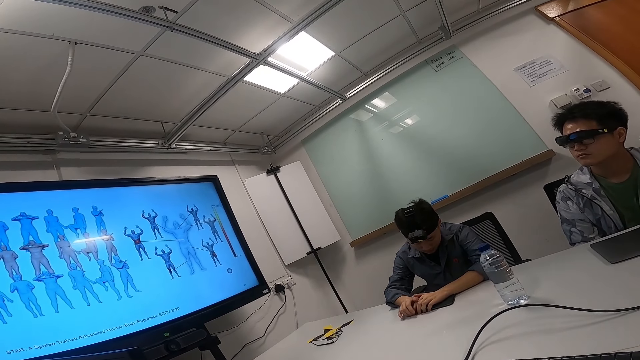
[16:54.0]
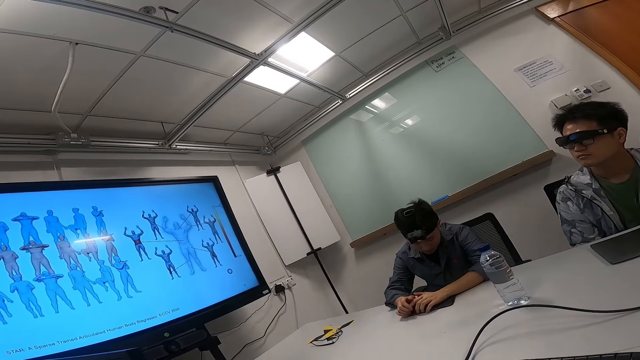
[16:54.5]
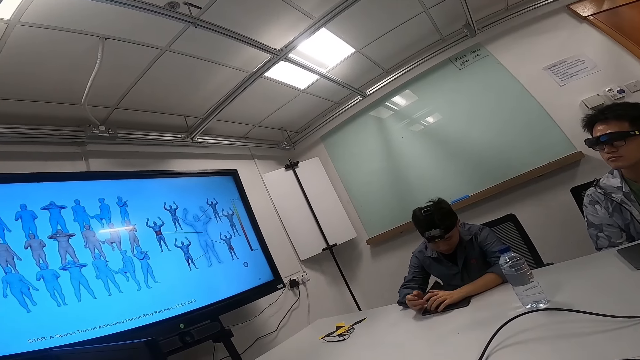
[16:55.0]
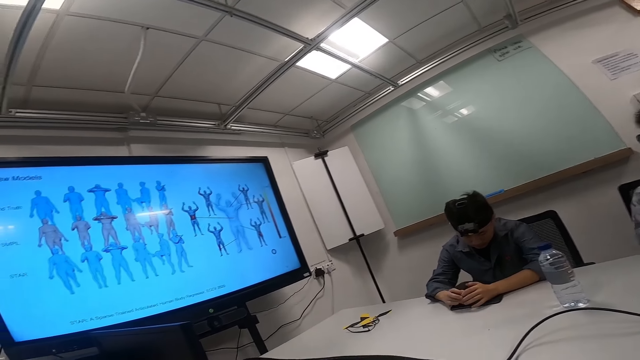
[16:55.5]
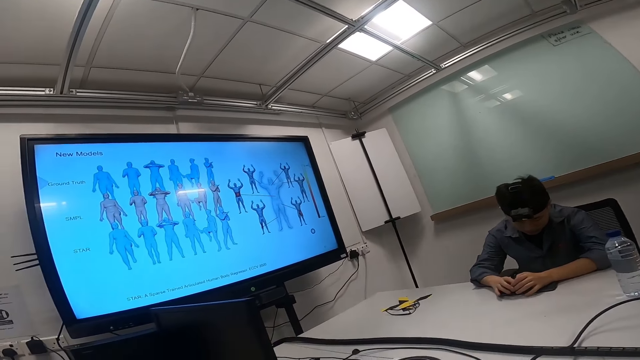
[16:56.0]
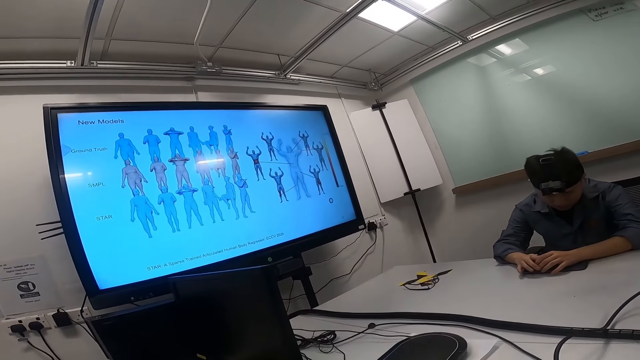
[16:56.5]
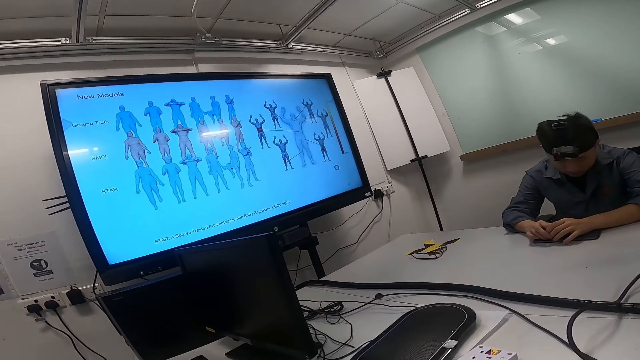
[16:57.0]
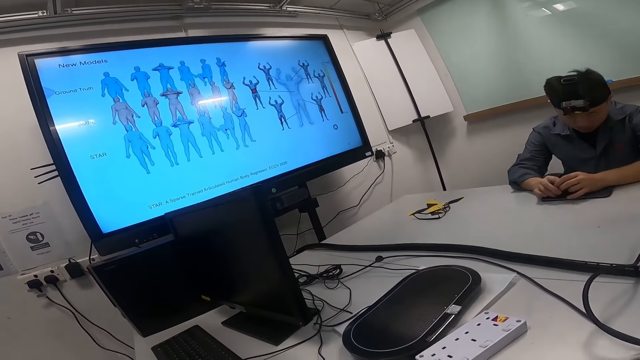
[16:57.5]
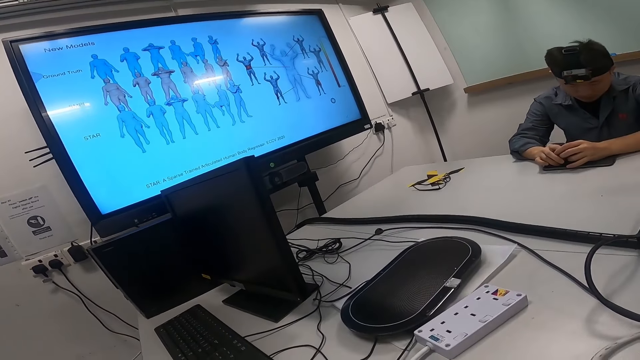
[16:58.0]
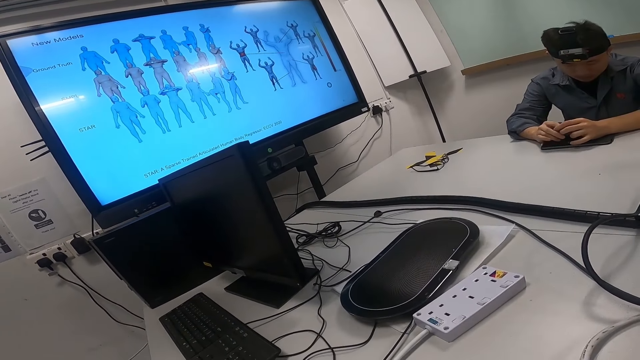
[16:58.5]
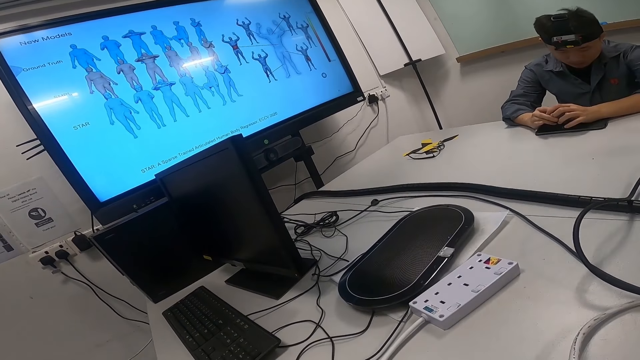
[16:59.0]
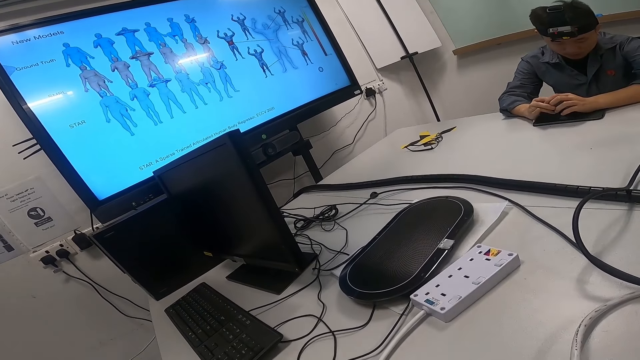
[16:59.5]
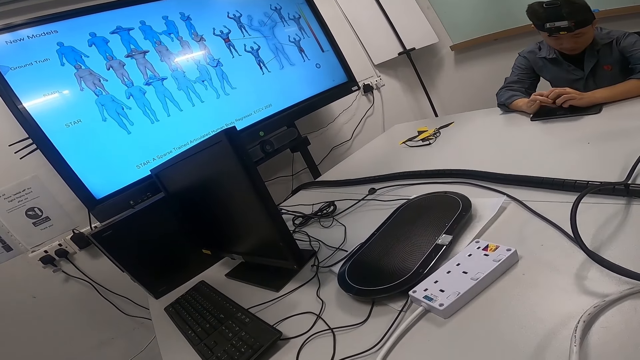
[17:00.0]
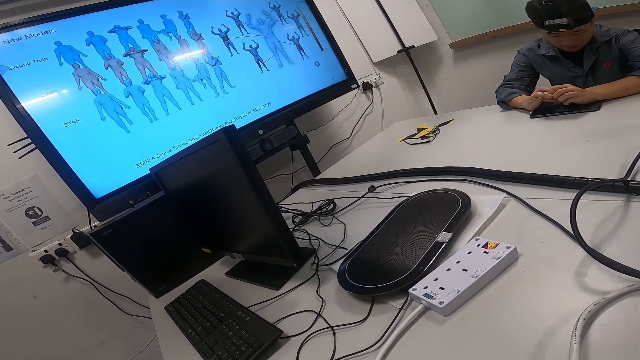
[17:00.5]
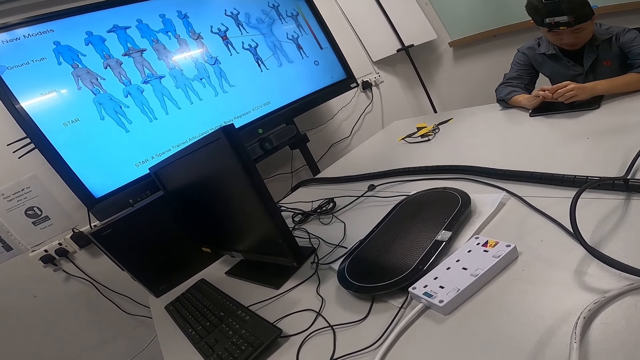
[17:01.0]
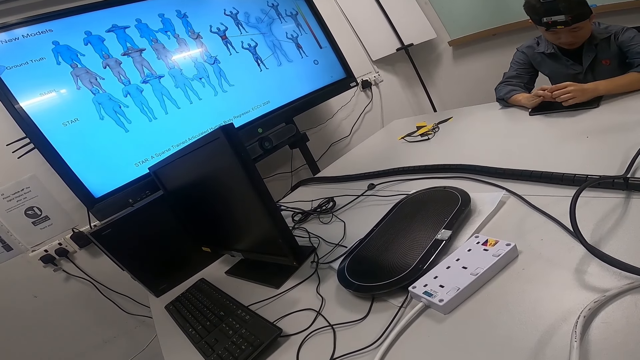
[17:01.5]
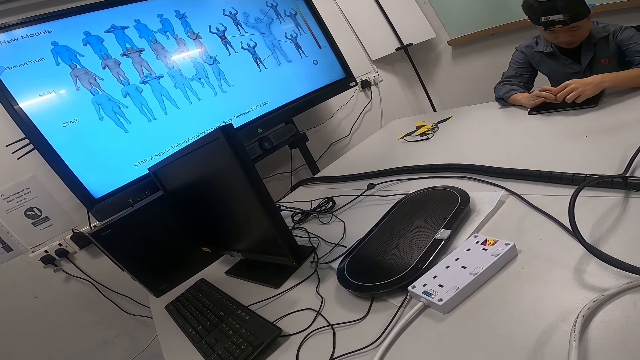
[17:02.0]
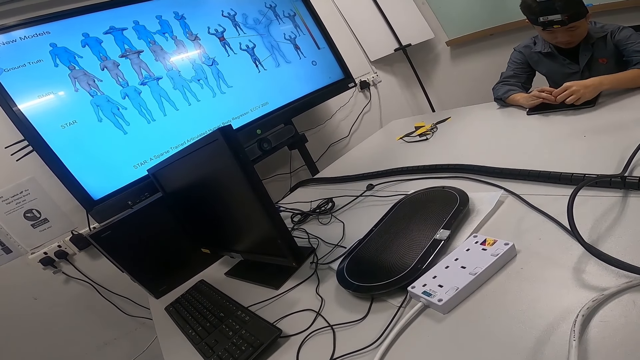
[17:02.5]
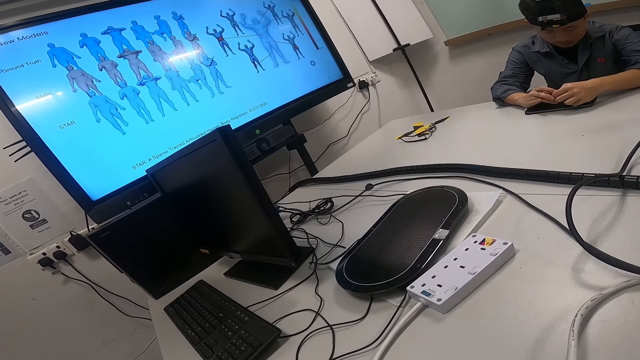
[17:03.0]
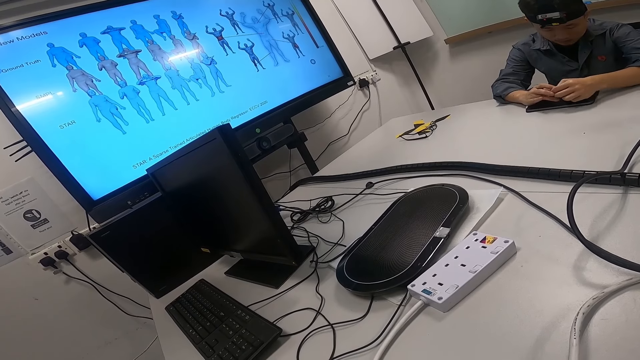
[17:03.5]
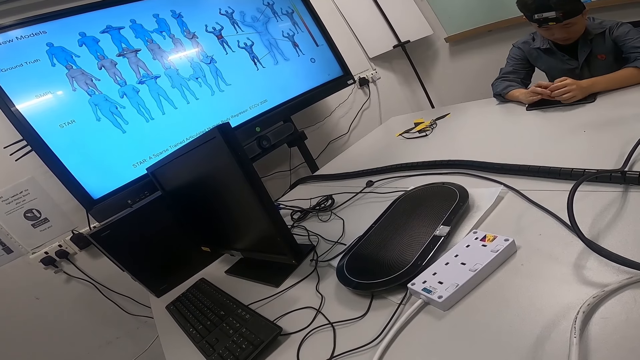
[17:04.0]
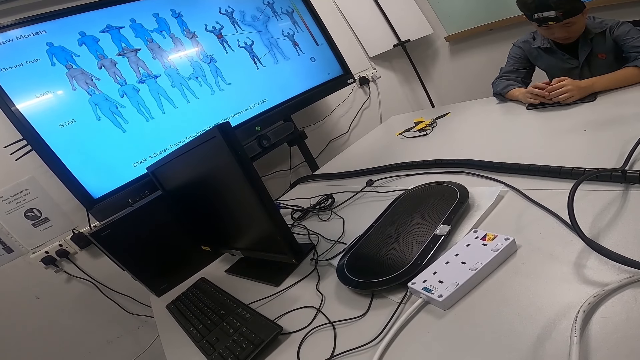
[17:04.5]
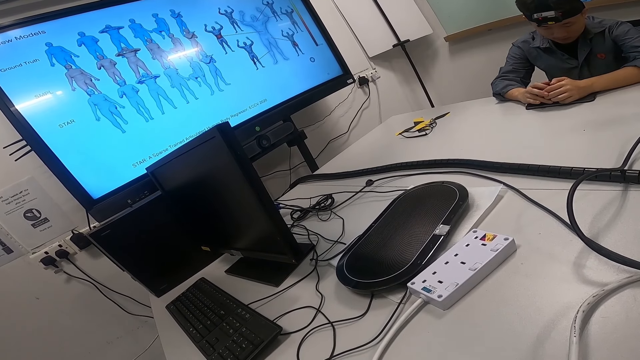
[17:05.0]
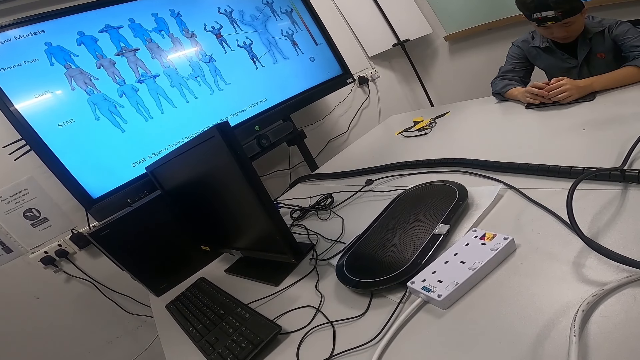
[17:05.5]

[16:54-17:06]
A person opens the tablet cover. The person moves his hands.

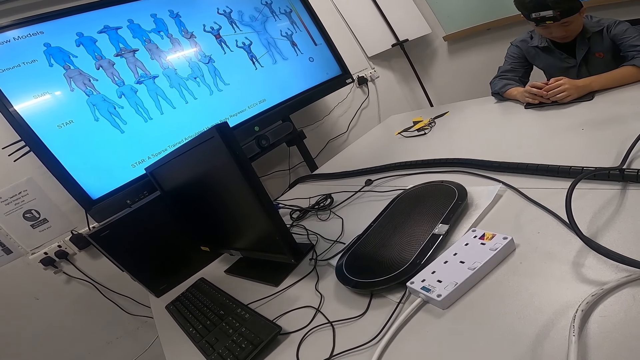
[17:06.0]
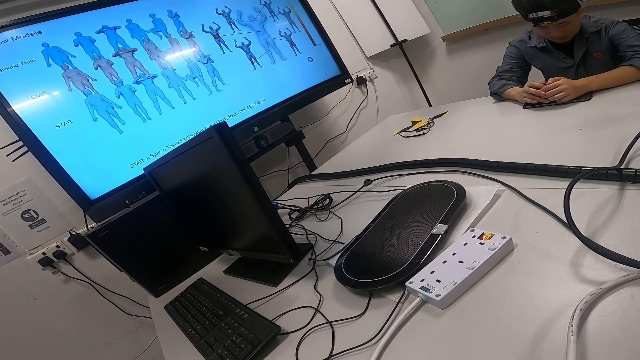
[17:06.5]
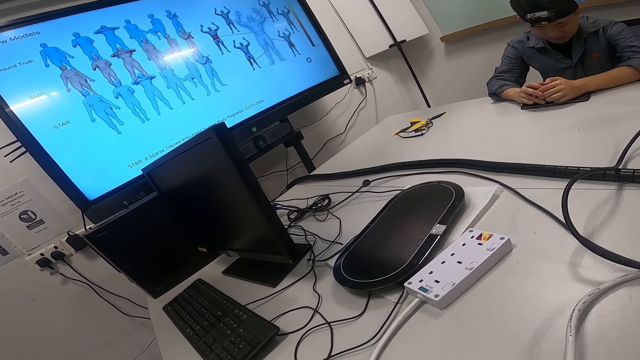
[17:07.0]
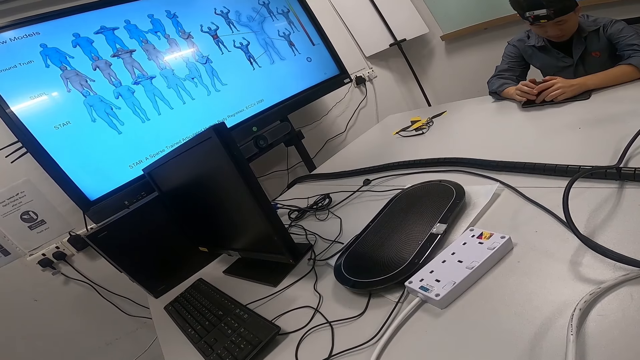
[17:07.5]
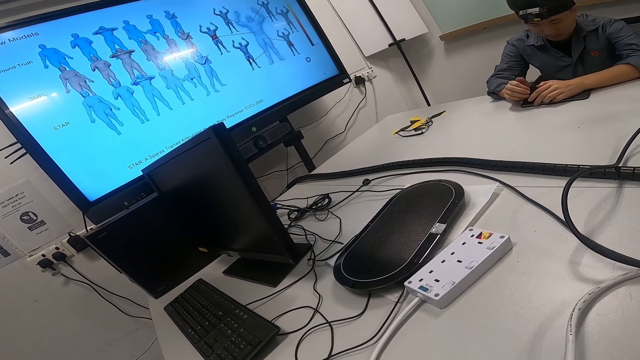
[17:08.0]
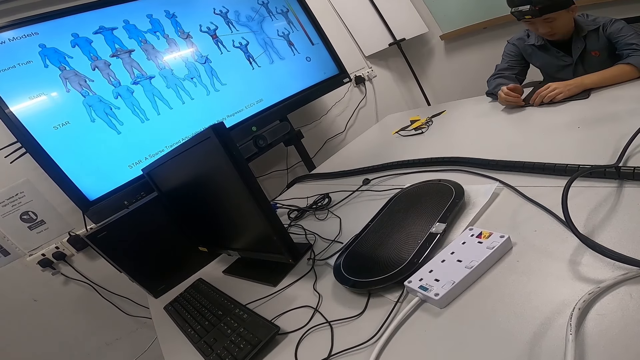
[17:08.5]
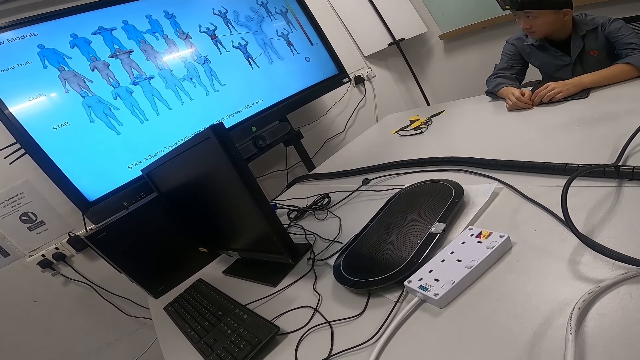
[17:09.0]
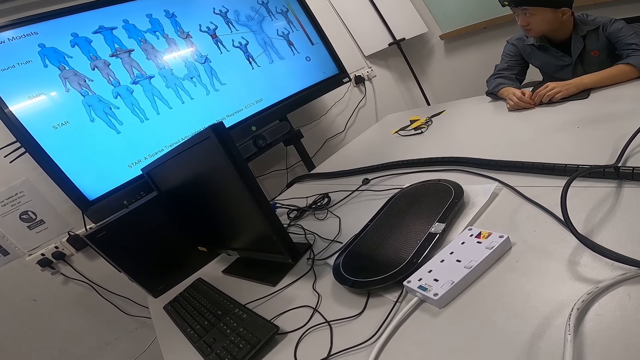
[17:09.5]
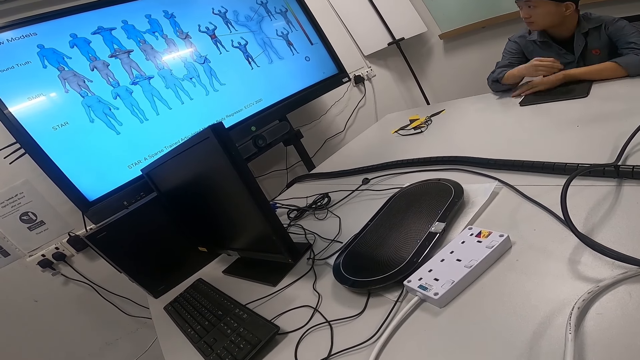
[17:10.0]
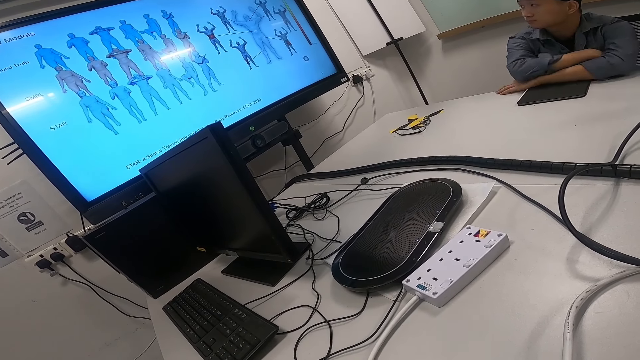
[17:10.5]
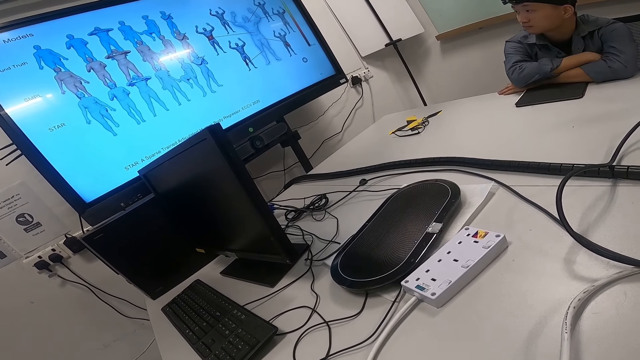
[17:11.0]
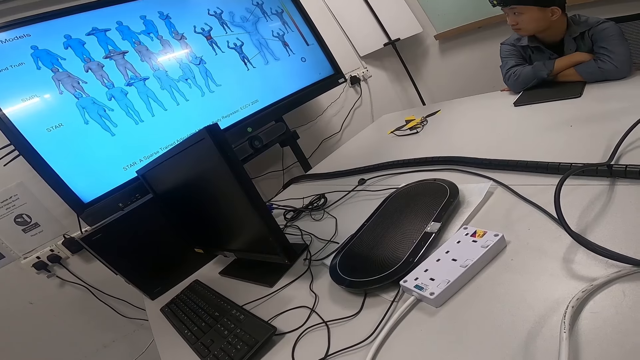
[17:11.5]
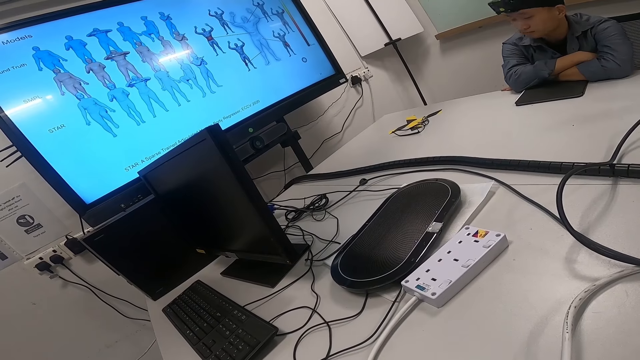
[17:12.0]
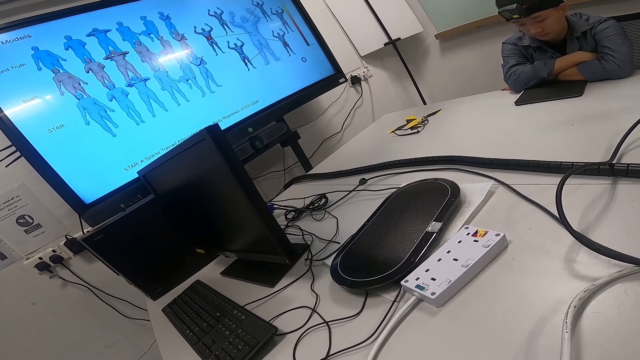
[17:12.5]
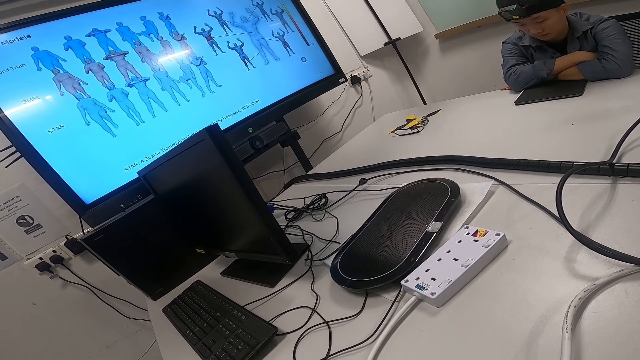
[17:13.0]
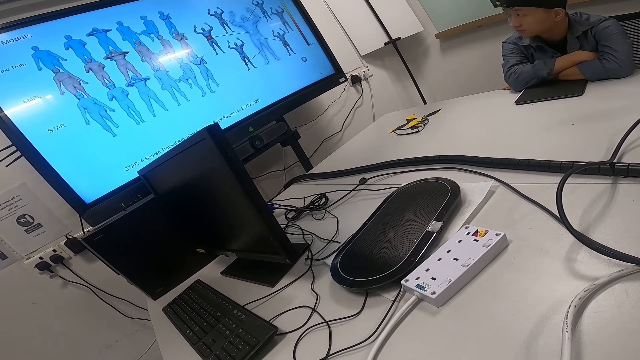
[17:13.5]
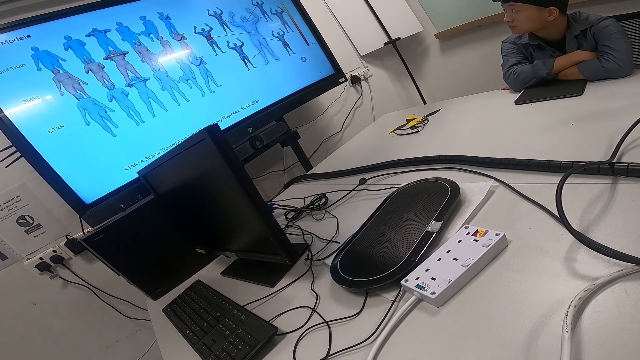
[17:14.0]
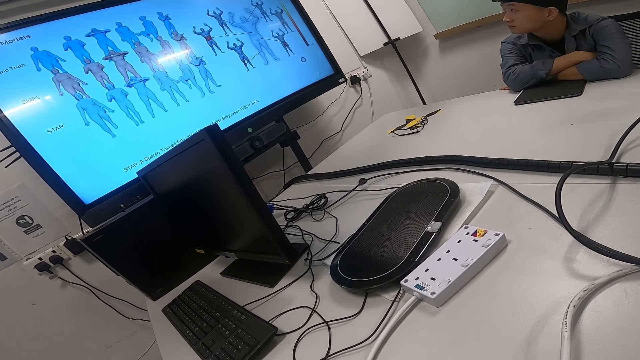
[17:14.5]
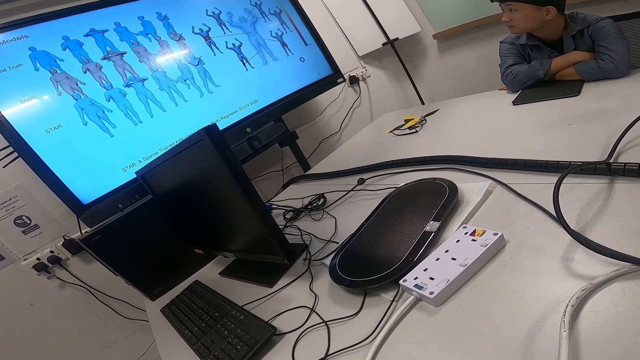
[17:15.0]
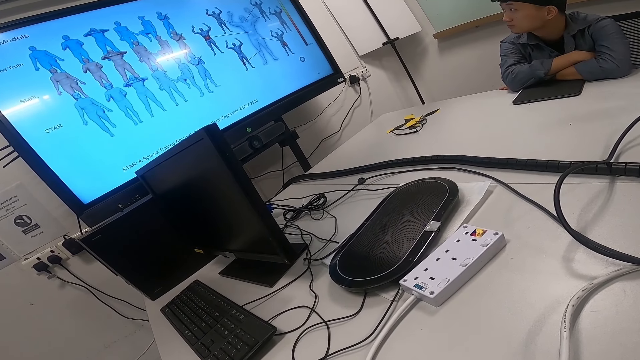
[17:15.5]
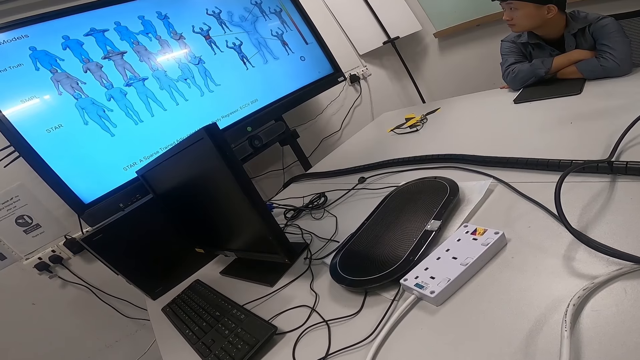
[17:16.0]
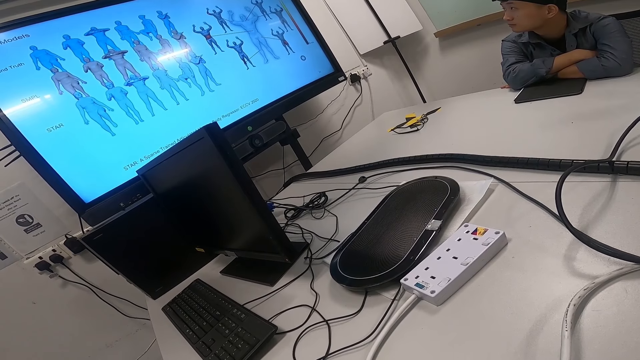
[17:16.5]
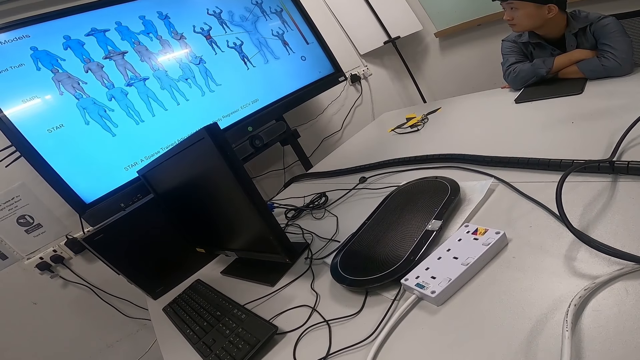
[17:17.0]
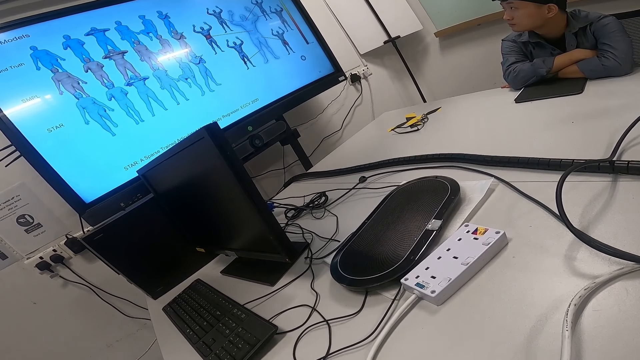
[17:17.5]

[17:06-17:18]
A person watches the news on the smart TV. The person gazes around.
